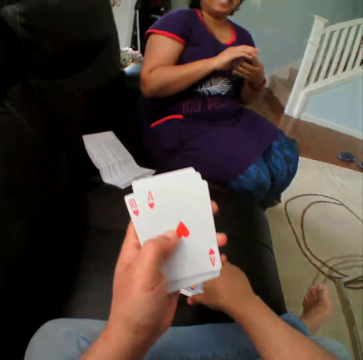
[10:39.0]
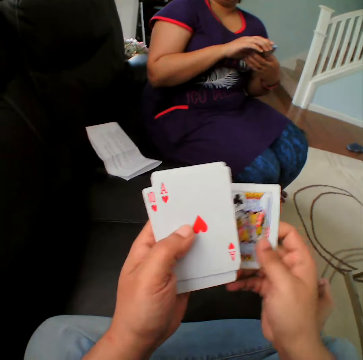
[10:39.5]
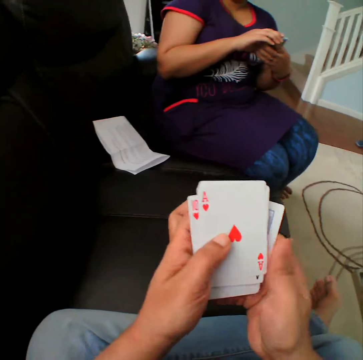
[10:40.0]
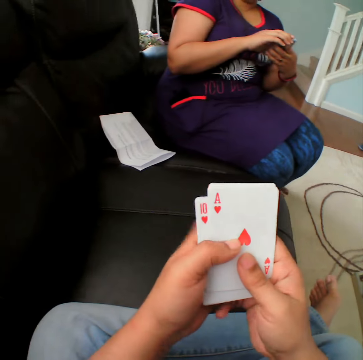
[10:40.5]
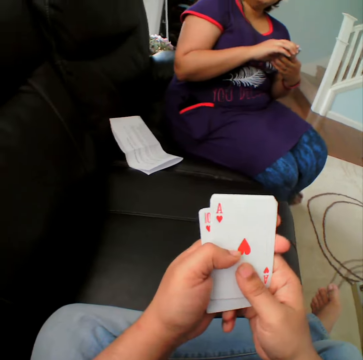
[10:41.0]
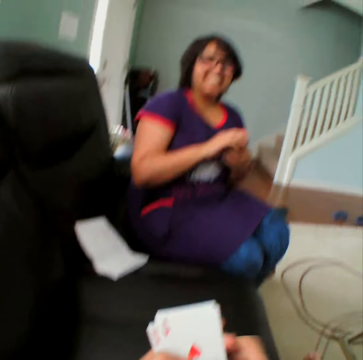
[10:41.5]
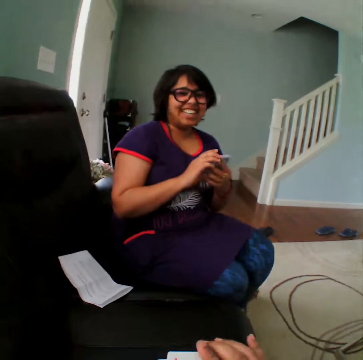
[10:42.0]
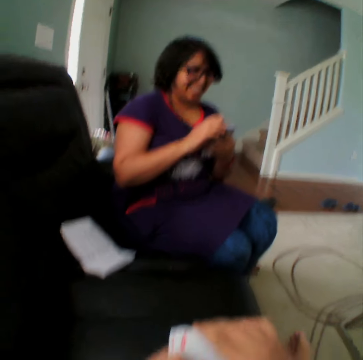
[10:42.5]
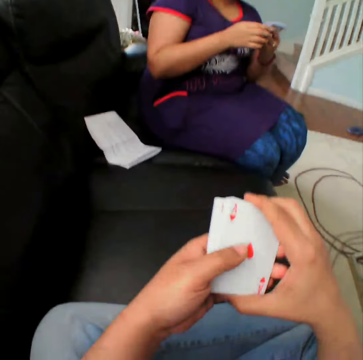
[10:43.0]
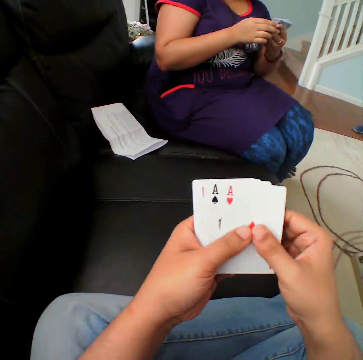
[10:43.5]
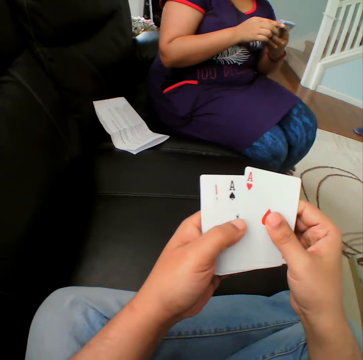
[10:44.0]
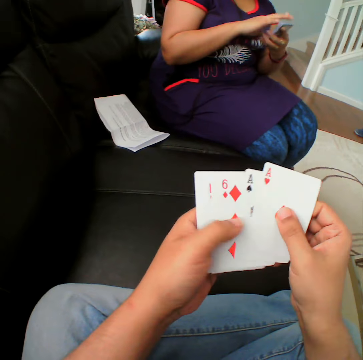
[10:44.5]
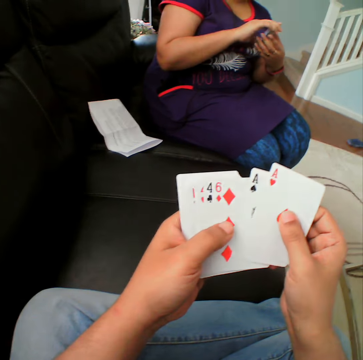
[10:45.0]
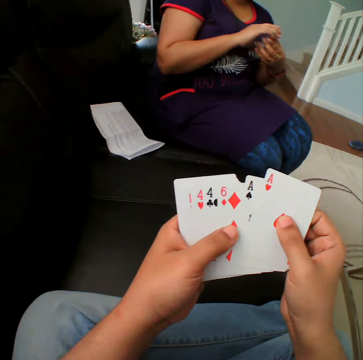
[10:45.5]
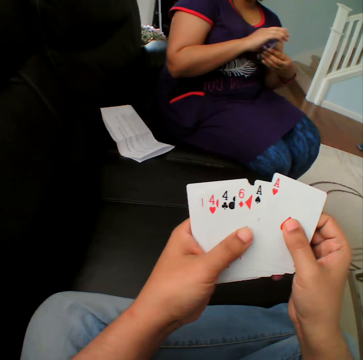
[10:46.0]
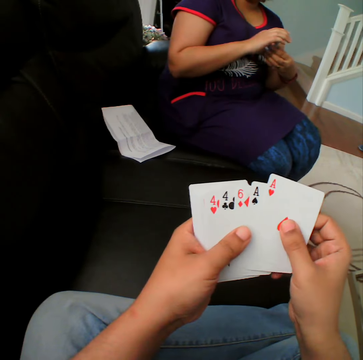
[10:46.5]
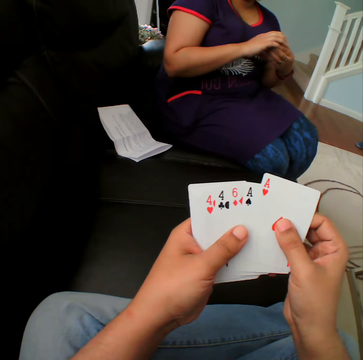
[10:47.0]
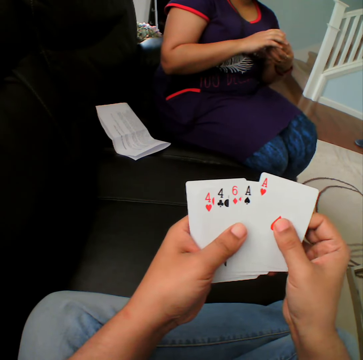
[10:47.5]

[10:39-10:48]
The camera wearer picks up the card. They converse with a woman.

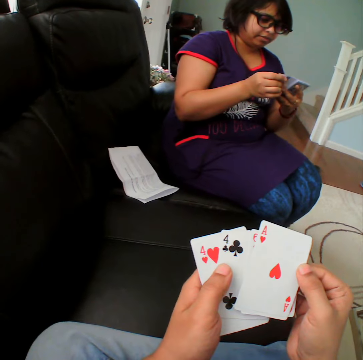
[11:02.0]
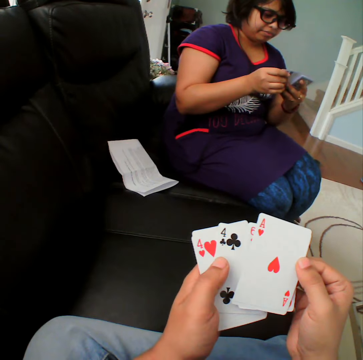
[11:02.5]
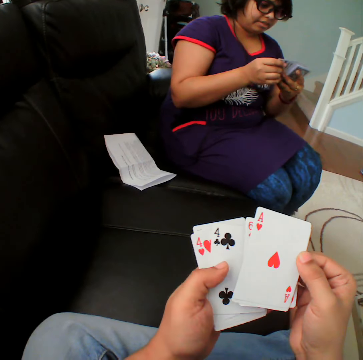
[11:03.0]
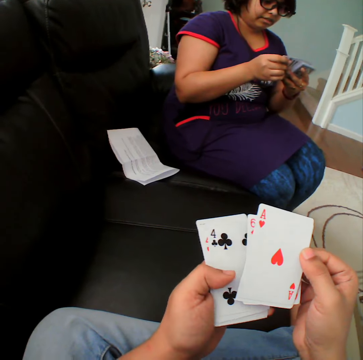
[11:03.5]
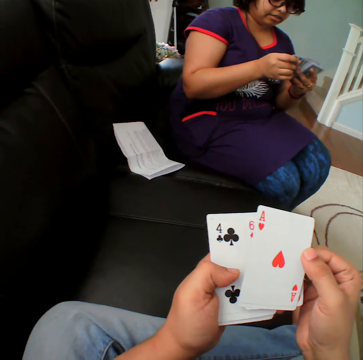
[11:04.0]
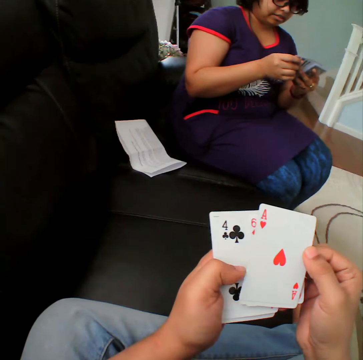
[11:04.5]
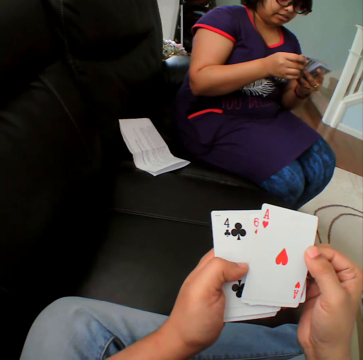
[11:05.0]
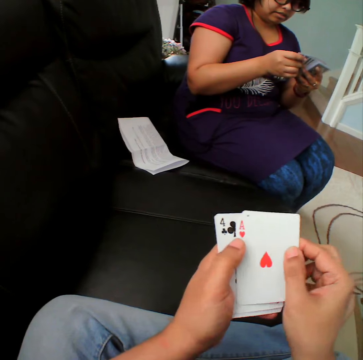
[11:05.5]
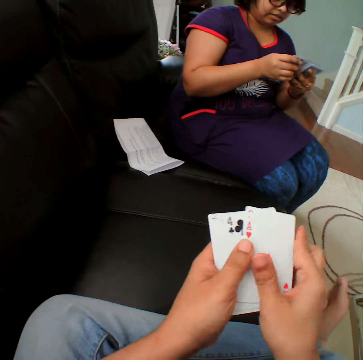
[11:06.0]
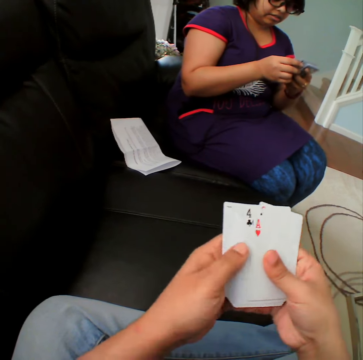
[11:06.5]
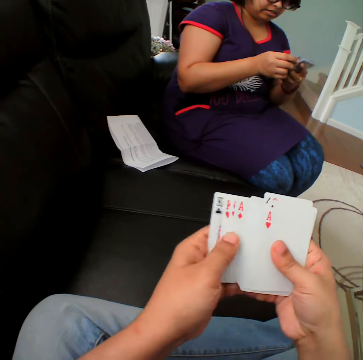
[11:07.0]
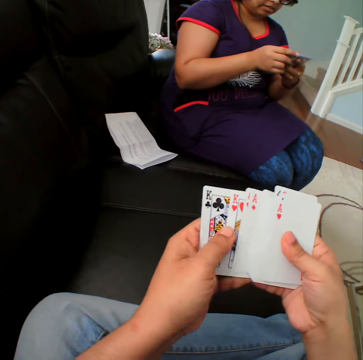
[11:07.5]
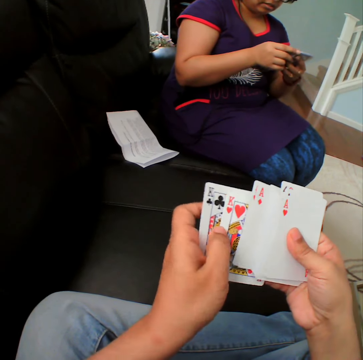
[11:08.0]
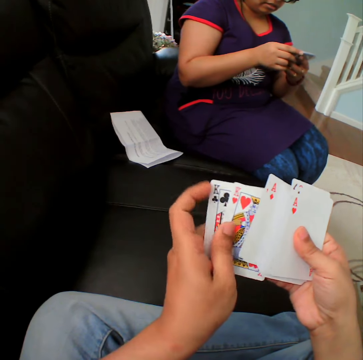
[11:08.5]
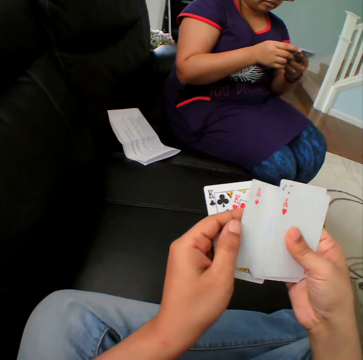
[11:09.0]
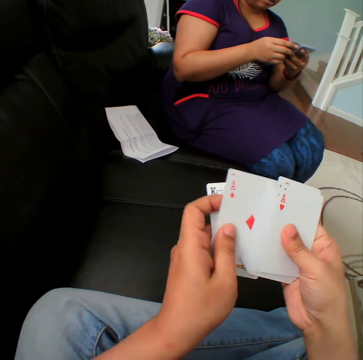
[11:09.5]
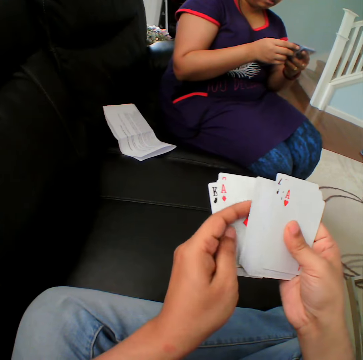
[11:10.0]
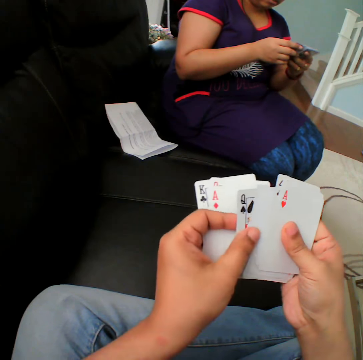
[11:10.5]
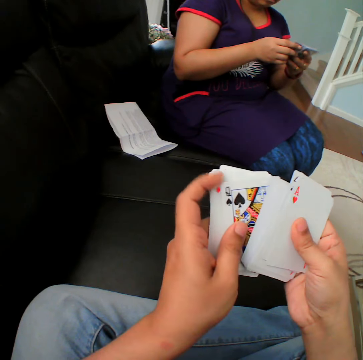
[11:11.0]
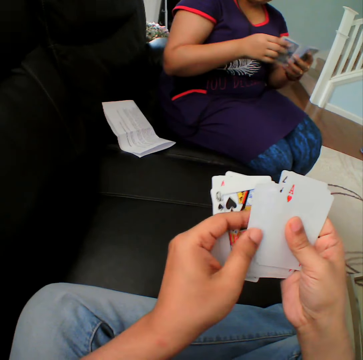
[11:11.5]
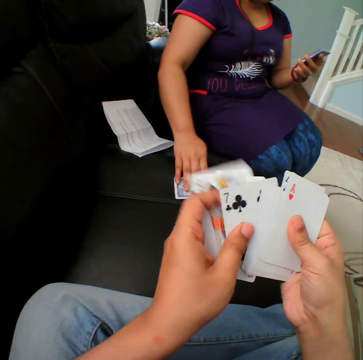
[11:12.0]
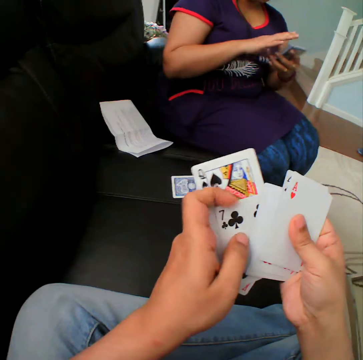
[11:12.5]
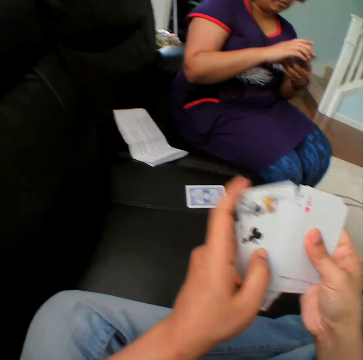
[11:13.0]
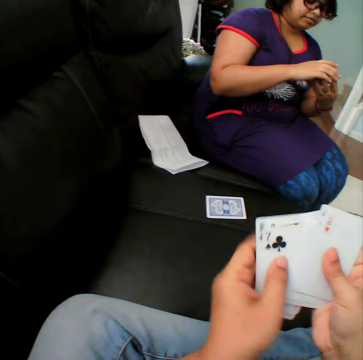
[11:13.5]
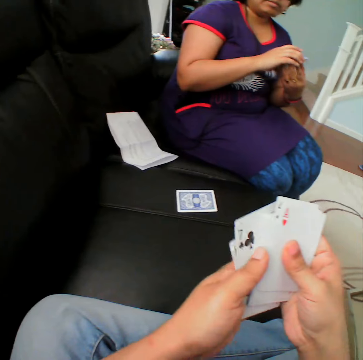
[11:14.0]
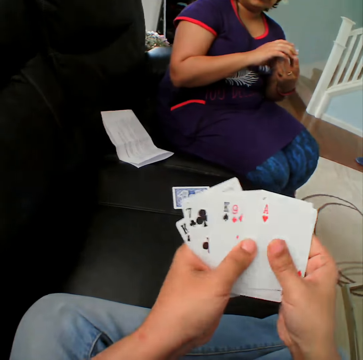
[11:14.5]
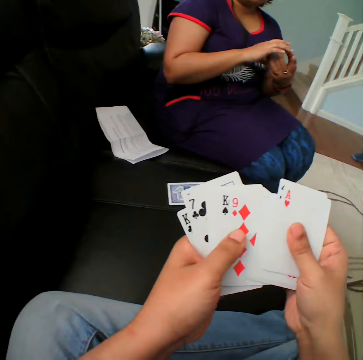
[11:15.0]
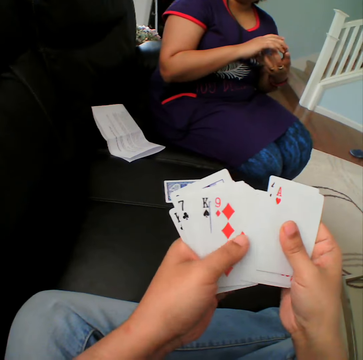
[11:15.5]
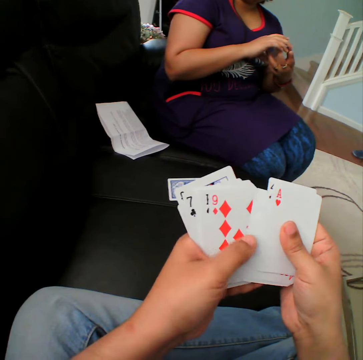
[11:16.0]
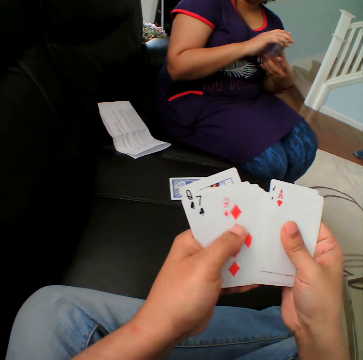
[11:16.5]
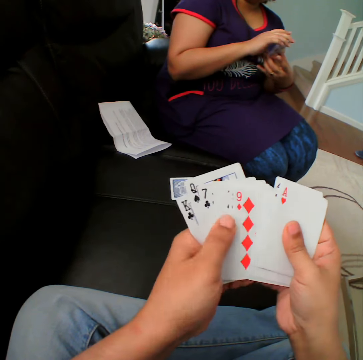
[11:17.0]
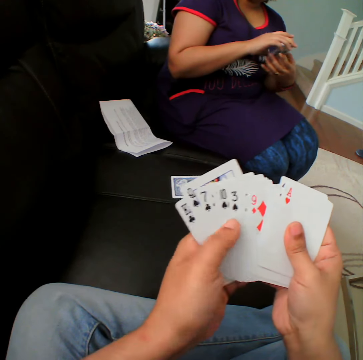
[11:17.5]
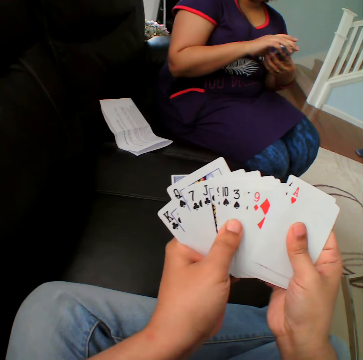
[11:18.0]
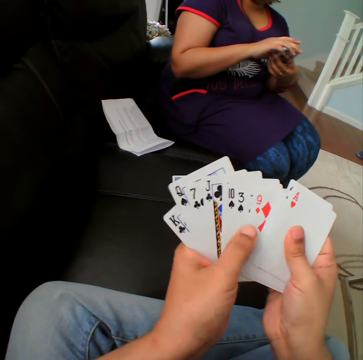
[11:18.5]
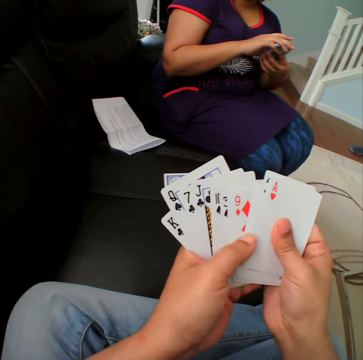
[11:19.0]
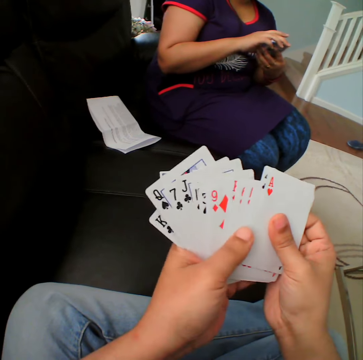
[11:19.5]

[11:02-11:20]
The camera wearer reshuffles the cards. They move the cards in the hands. A person picks up the card and puts the card down. The camera wearer places the card in the couch. They reshuffle the cards.

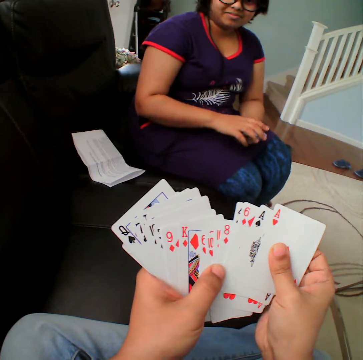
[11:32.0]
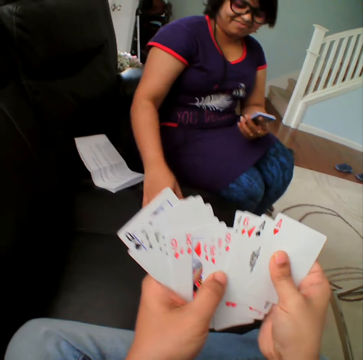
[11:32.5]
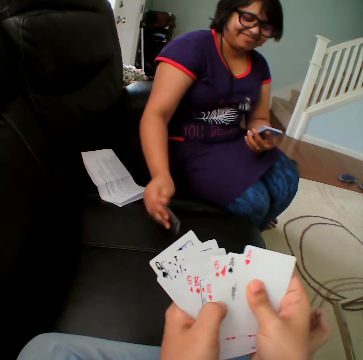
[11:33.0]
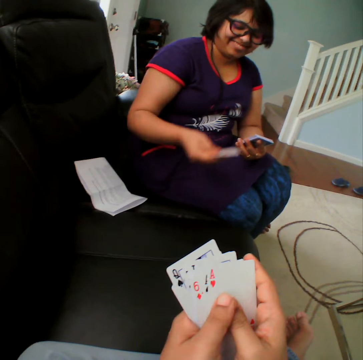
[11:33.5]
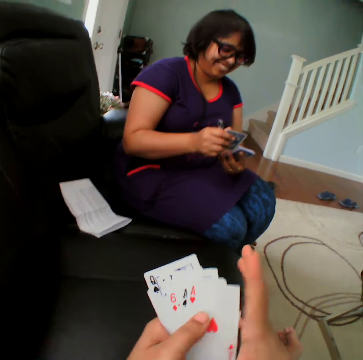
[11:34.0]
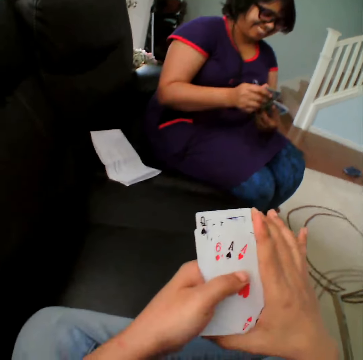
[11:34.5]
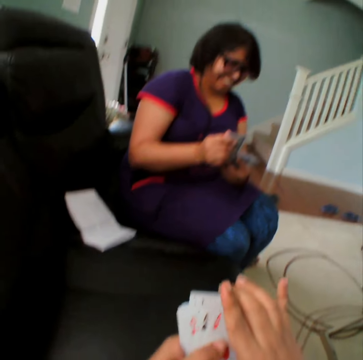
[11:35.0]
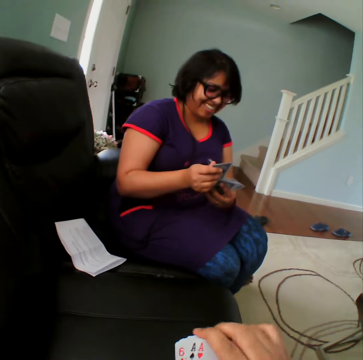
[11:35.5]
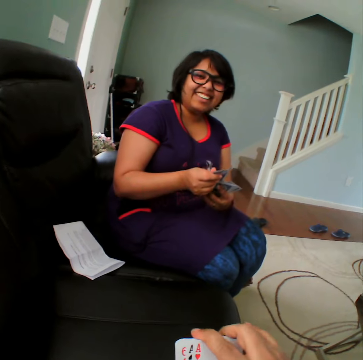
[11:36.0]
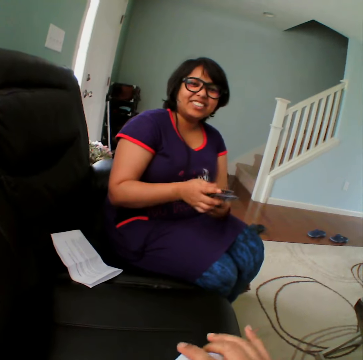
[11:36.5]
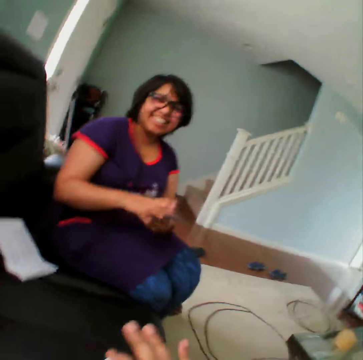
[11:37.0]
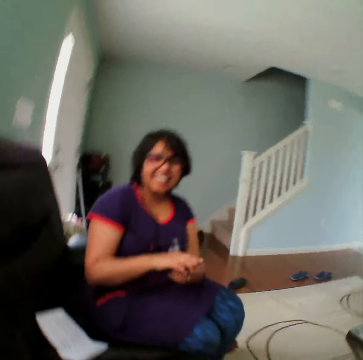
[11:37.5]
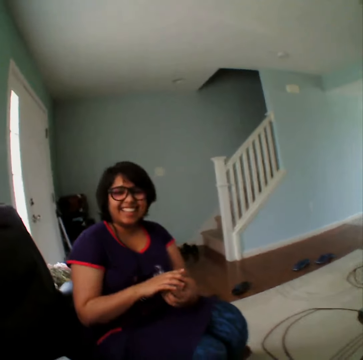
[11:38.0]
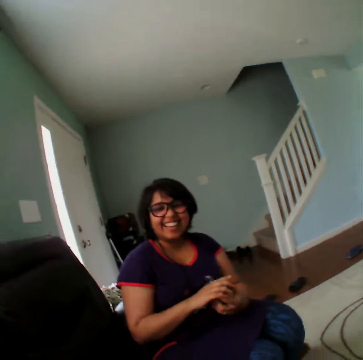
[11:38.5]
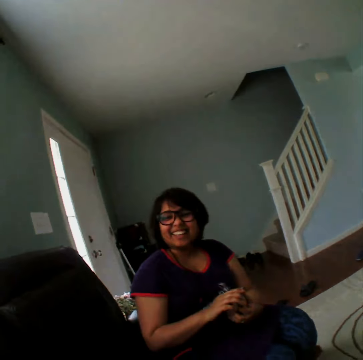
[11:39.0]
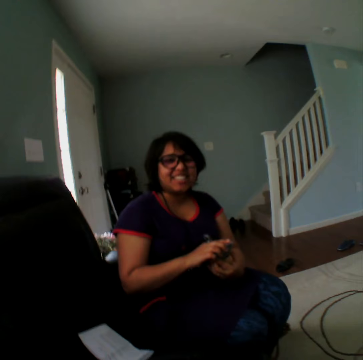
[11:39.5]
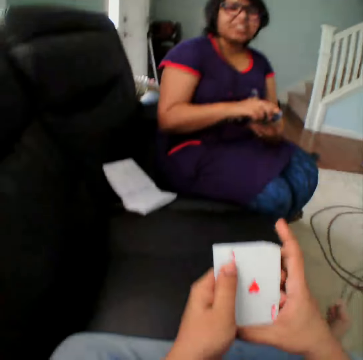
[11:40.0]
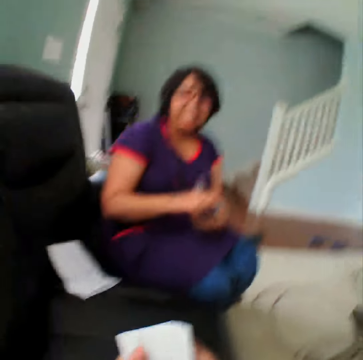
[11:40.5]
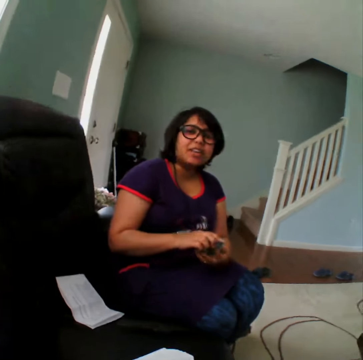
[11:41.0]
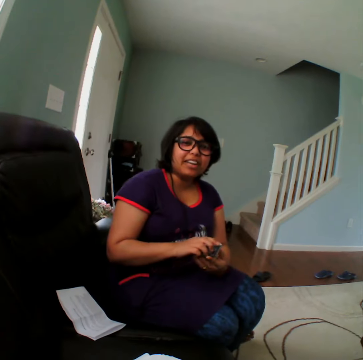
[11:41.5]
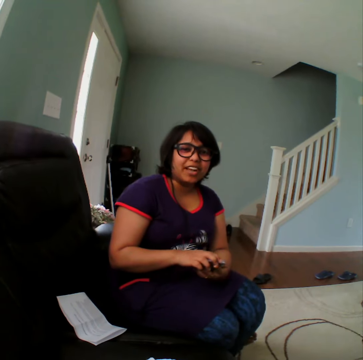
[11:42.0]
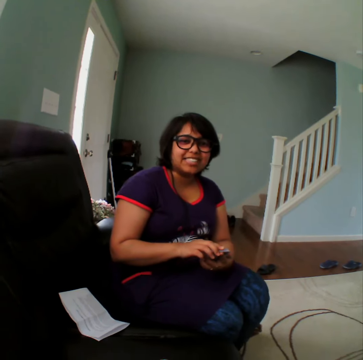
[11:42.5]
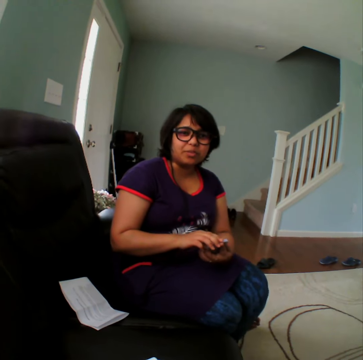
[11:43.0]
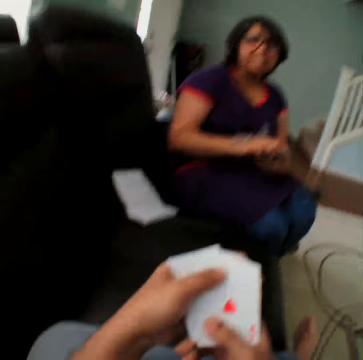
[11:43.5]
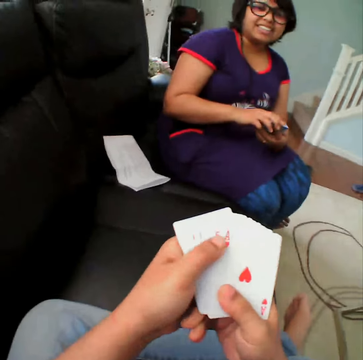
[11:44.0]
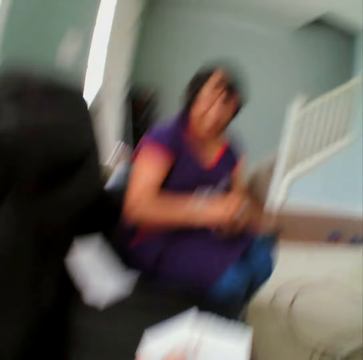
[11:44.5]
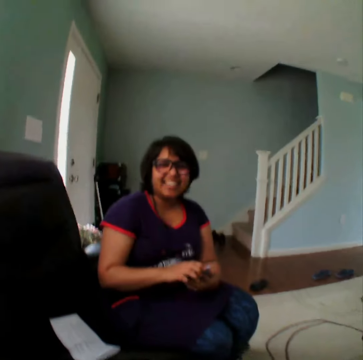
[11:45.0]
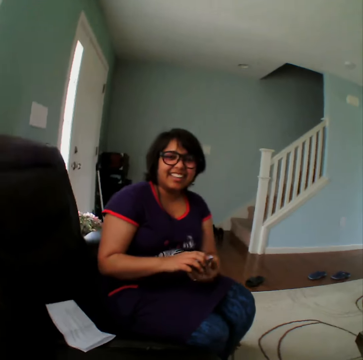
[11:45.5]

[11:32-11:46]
A woman picks the card in the couch. The camera wearer converses with the woman.
